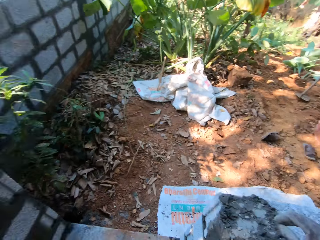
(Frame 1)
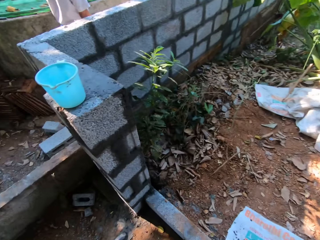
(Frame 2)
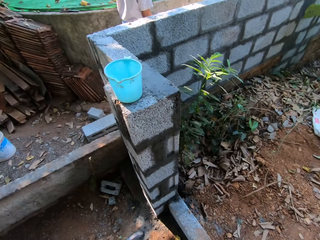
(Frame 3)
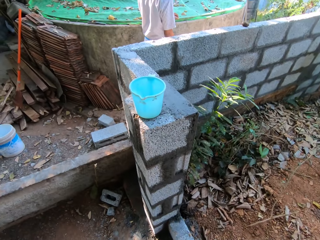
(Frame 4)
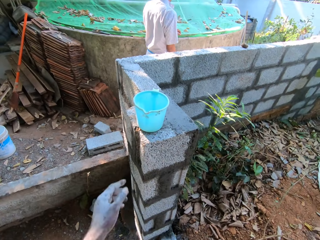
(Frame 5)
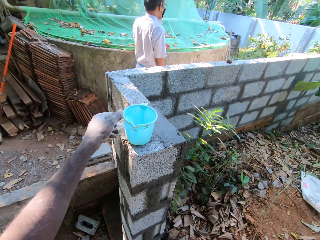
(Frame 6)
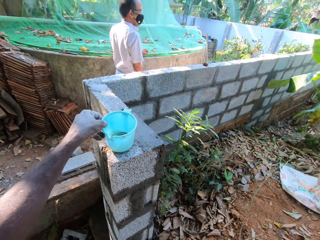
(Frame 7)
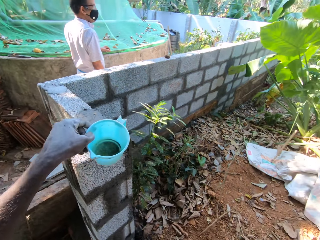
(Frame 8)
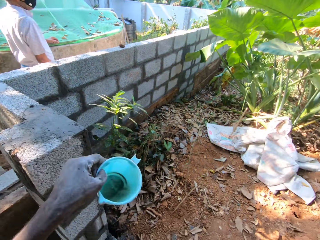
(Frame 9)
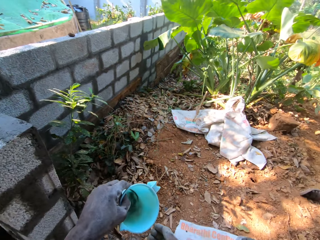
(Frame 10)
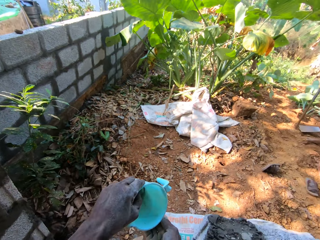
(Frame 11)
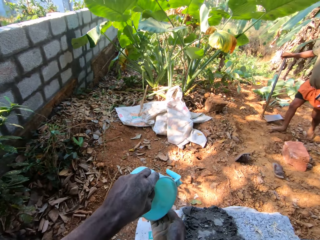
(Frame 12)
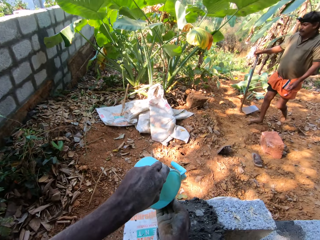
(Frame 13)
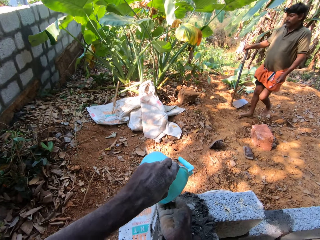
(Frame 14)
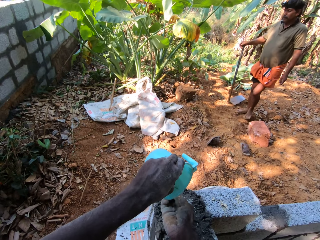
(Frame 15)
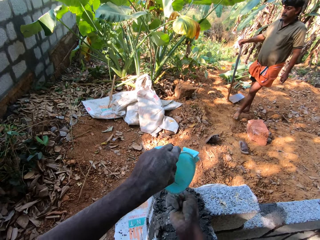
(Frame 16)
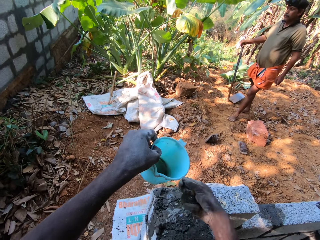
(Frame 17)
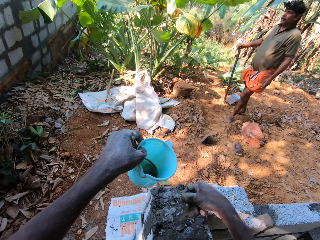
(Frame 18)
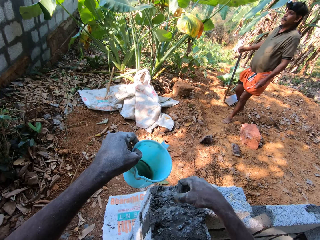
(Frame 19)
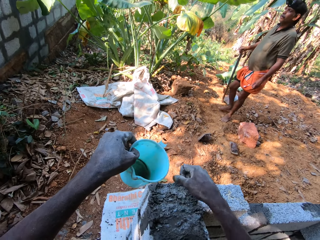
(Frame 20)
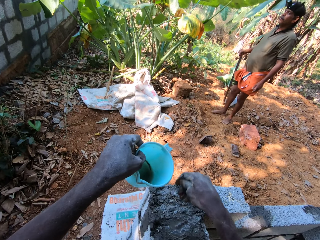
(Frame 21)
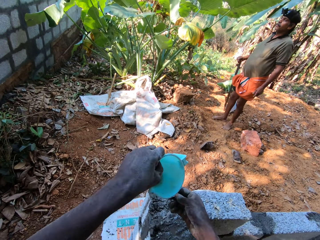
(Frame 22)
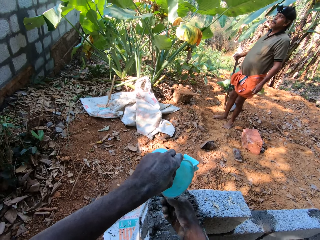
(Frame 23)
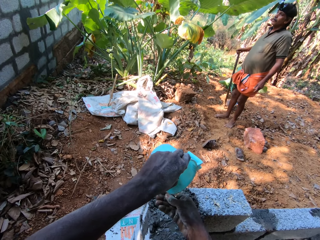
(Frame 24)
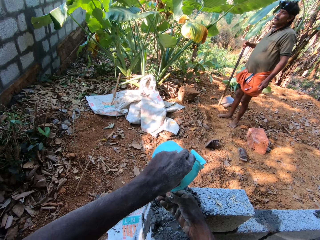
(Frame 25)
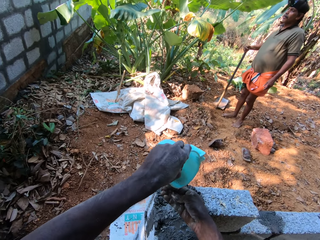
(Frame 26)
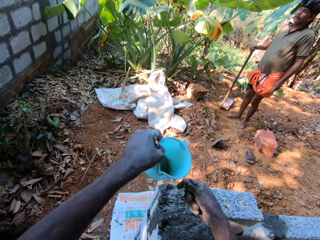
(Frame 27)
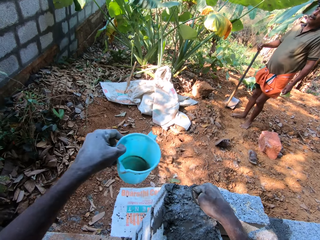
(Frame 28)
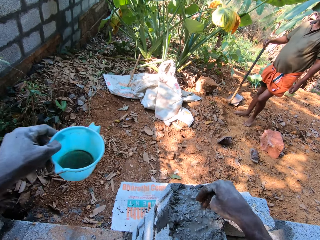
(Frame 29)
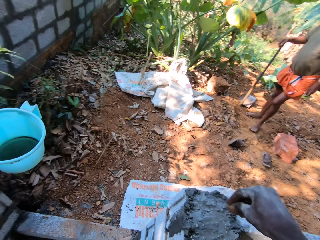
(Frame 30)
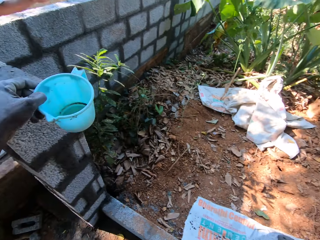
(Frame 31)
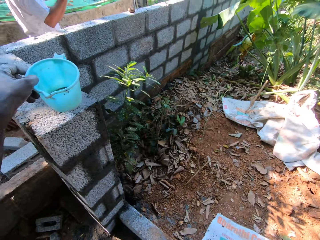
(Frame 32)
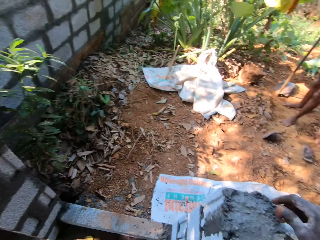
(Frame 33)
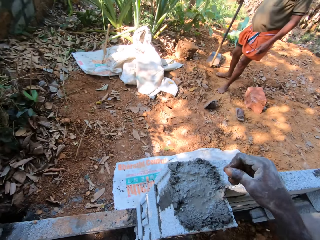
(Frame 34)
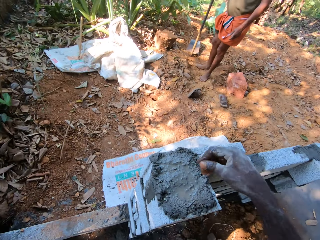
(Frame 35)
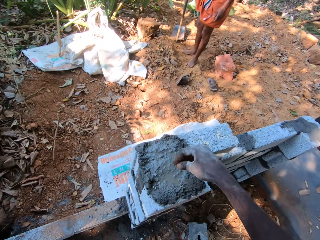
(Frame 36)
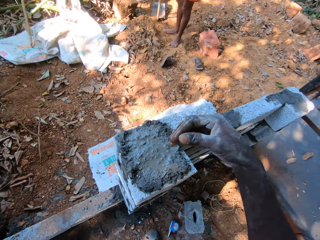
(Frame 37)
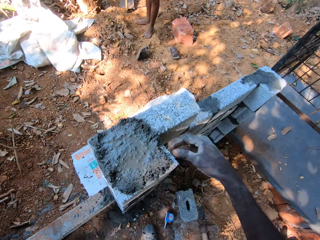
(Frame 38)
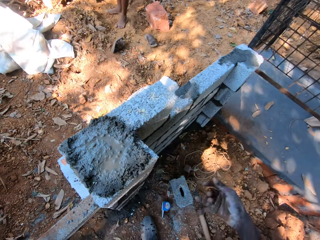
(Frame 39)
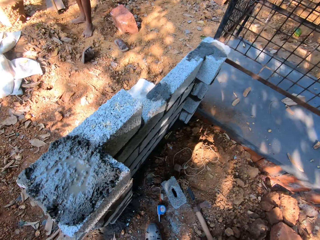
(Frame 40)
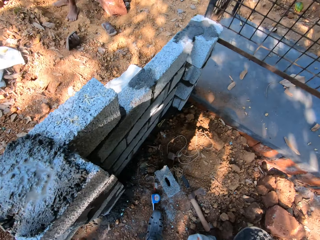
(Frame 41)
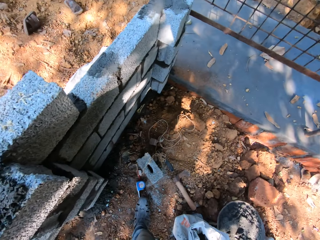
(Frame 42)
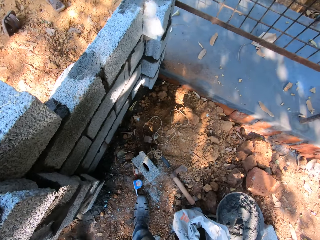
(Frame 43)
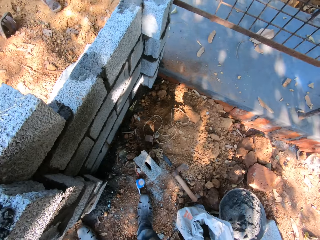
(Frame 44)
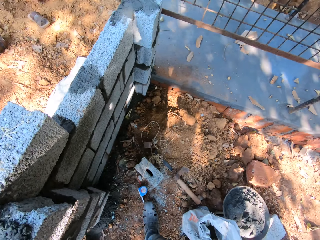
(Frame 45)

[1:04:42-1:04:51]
The camera wearer converses with the man. He picks the cup from the wall with his left hand. He pours water on his right hand from the cup. The man walks at the farm. The camera wearer sprinkles the water on the mortar with his right hand. He pours water in the hand and washes his right hand on the mortar with water from the cup. The man hits the hoe on the ground with his right hand. The camera wearer sprinkles the water on the cement. He drops the cup on the wall with his left hand.

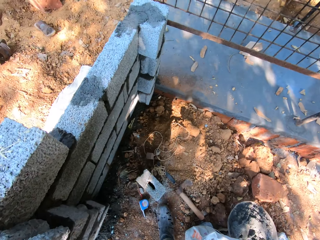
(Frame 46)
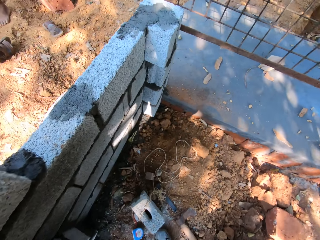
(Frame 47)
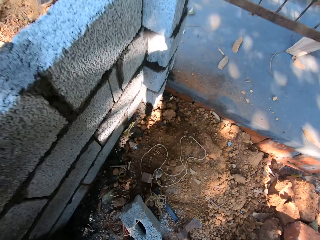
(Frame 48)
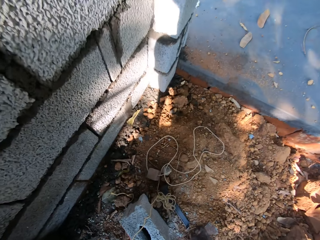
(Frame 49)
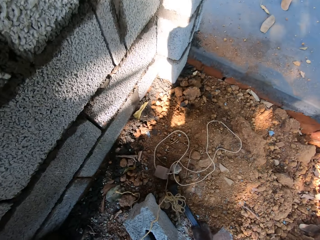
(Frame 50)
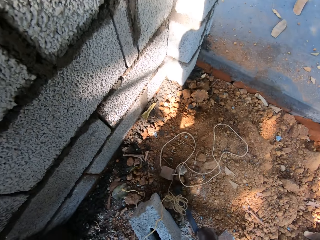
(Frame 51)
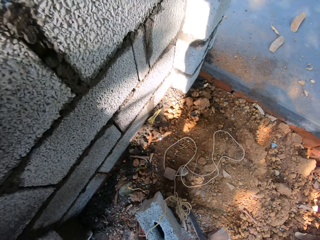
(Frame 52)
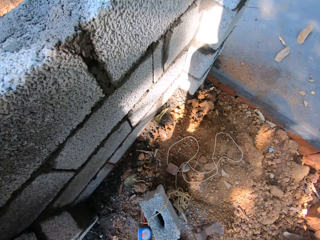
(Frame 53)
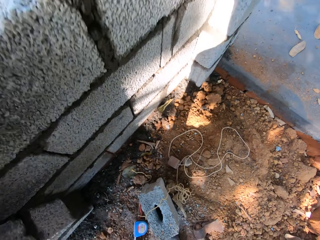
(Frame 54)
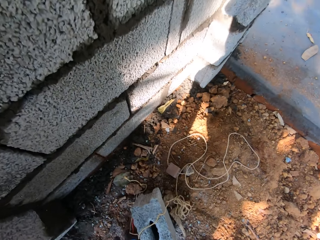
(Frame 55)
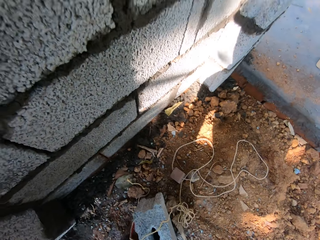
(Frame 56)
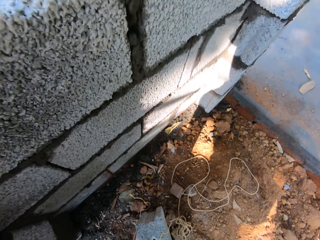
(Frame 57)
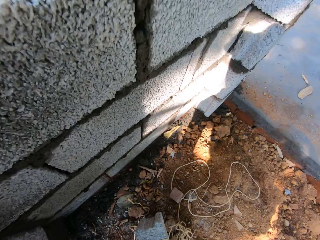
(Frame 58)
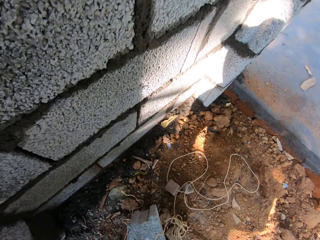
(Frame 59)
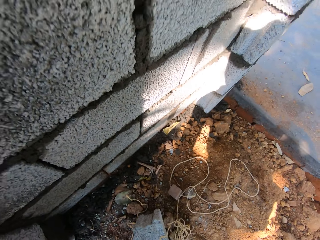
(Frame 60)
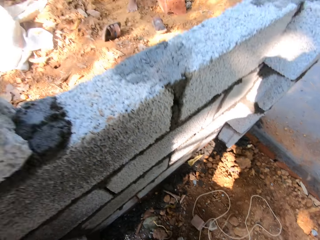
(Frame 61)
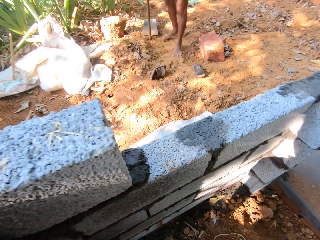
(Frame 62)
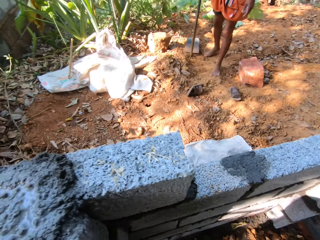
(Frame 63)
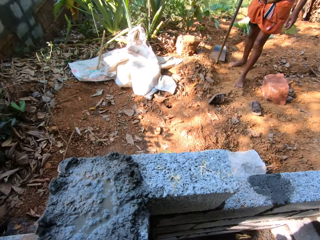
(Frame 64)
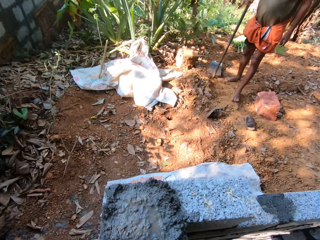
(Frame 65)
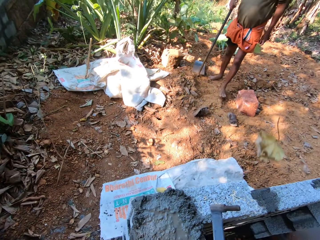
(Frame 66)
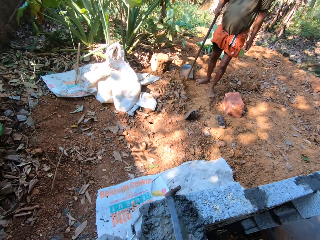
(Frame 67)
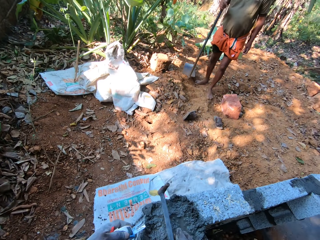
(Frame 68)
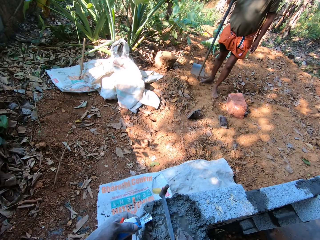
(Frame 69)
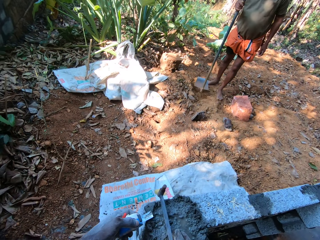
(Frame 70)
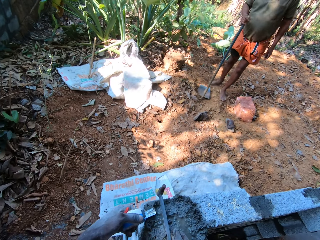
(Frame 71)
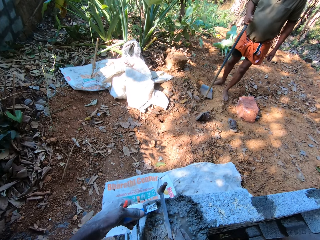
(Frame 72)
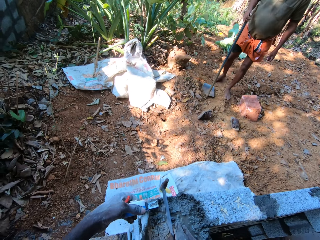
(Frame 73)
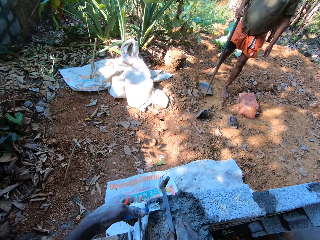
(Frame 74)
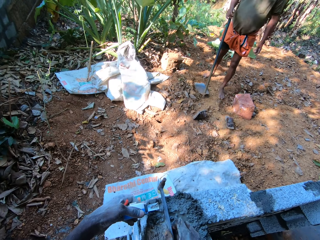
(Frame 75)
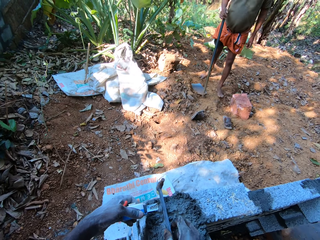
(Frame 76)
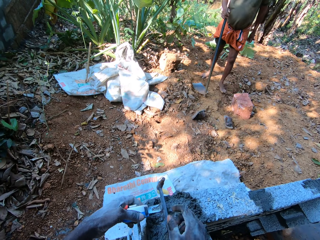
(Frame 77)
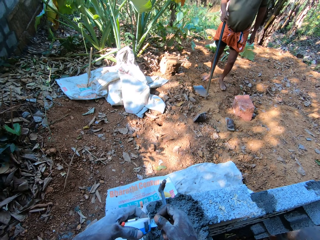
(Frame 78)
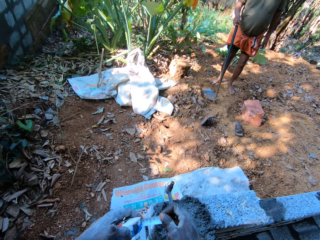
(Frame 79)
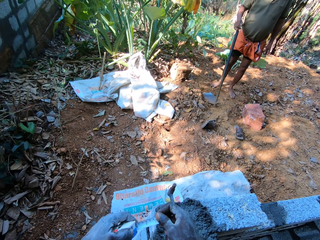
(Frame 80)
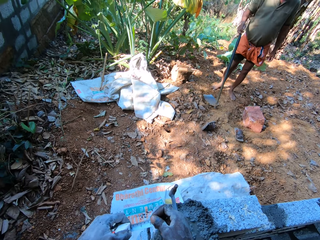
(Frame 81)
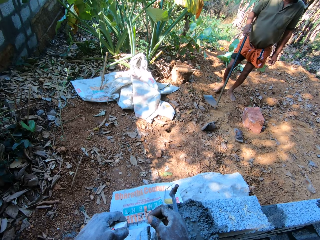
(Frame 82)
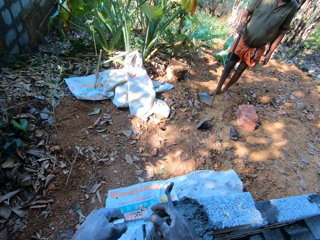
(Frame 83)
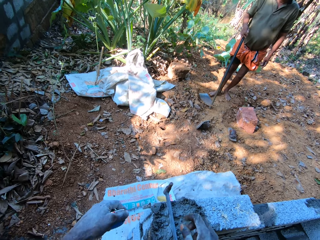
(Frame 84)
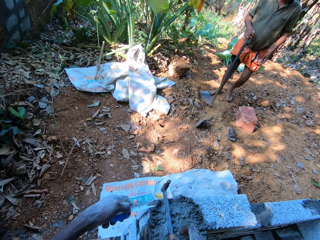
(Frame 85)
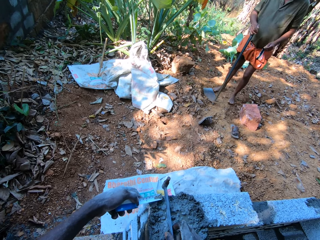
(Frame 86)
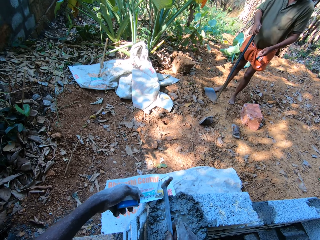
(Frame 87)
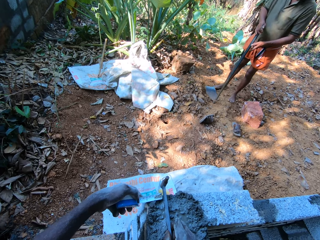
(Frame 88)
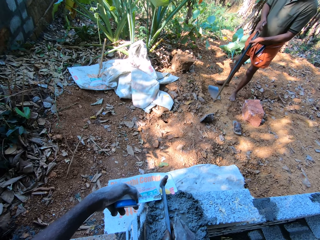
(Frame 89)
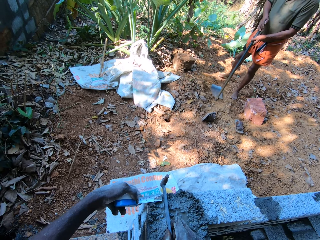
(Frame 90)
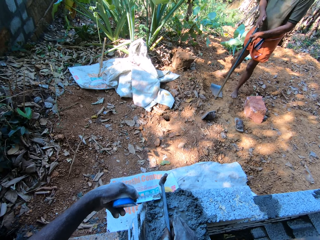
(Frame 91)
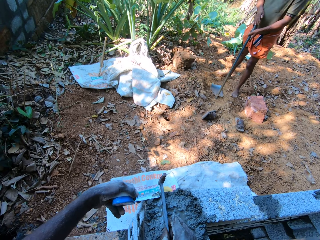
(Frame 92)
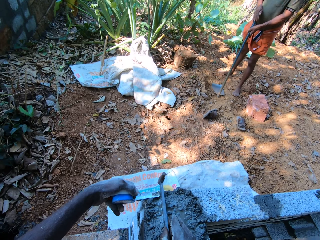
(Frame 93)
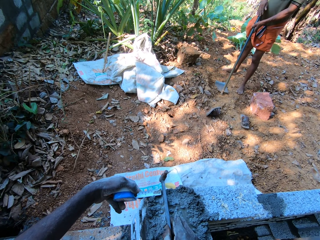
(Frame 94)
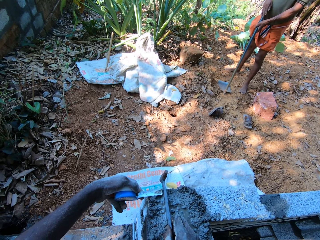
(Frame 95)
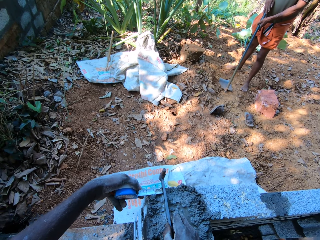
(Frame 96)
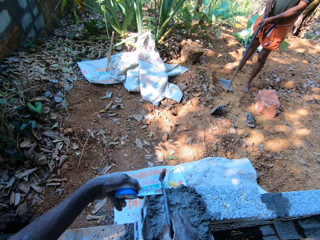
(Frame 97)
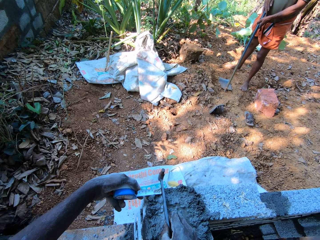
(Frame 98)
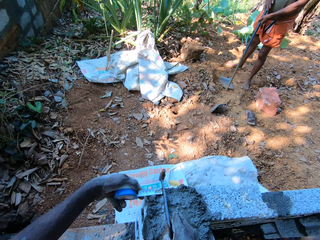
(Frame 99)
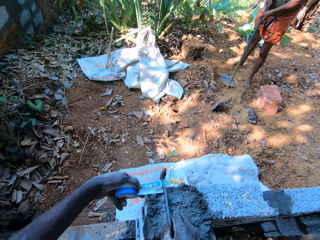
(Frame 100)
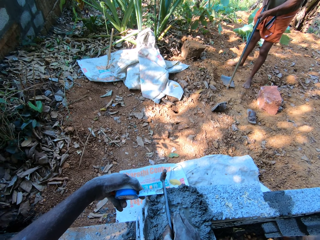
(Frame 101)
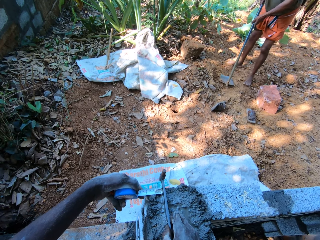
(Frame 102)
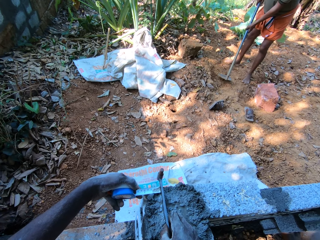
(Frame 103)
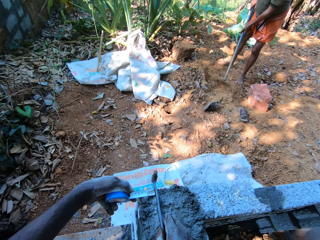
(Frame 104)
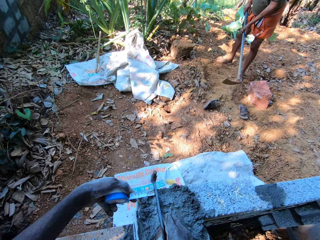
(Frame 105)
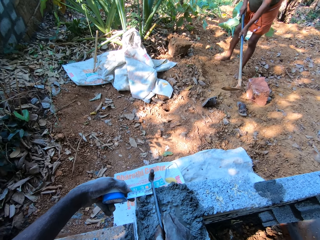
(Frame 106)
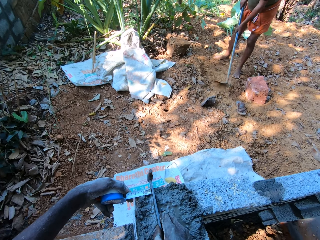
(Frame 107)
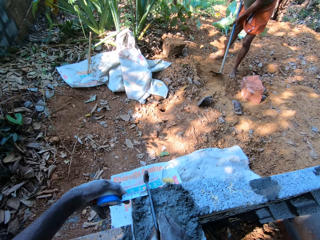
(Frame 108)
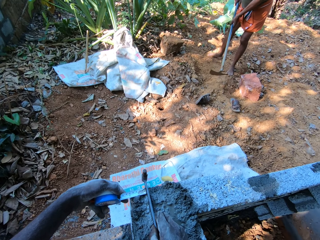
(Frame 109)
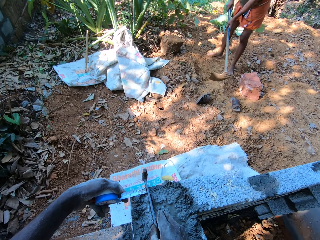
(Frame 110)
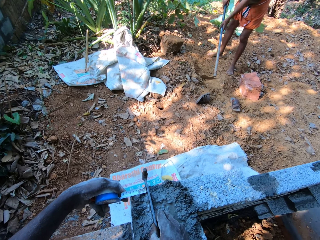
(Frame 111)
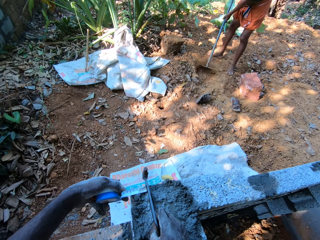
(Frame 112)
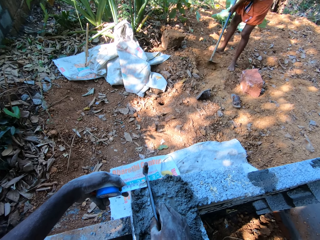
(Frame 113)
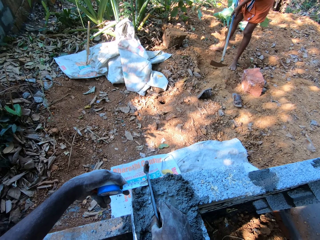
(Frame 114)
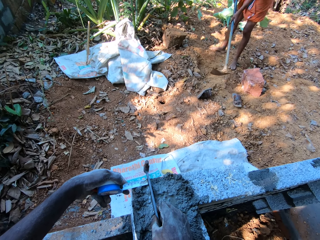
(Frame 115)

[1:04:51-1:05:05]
The camera wearer picks a rod from the ground with his right hand. He picks a measuring tape from the ground with his left hand. He drops the rod on the mortar with his right hand. He holds the measuring tape. He measures the mortar with the measuring tape in his left hand. He adjusts the measuring tape with his right hand. He pulls the measuring tape. He holds something. He measures the mortar with the measuring tape in his left hand. He adjusts the rod on the mortar with his right hand. A man converses with another man. The first man clears the ground with the hoe in his hands.
